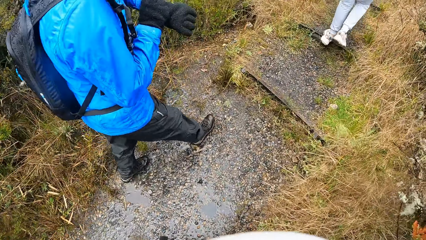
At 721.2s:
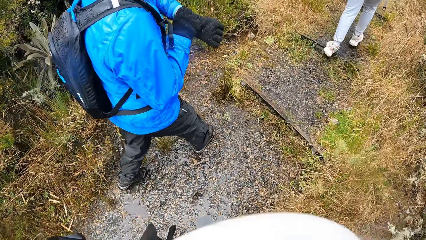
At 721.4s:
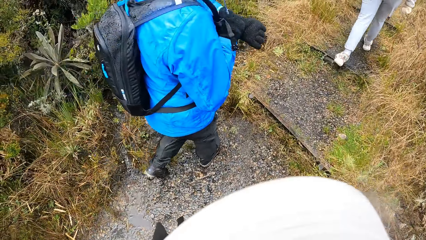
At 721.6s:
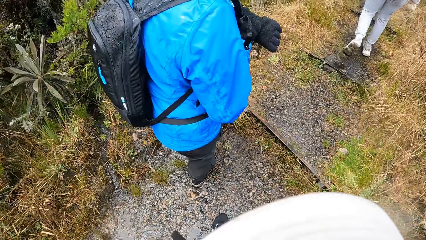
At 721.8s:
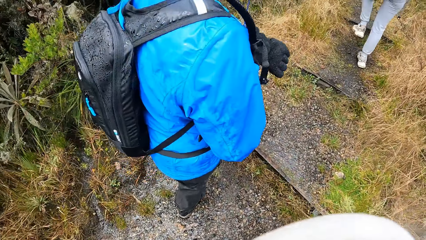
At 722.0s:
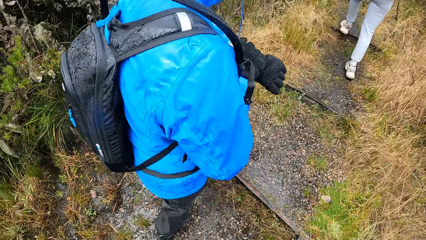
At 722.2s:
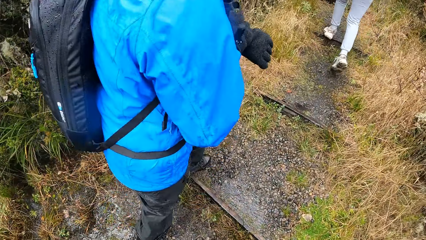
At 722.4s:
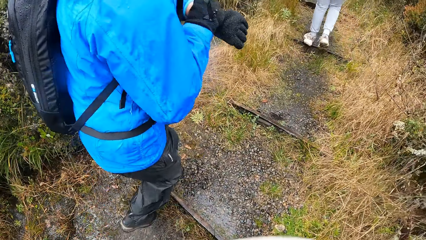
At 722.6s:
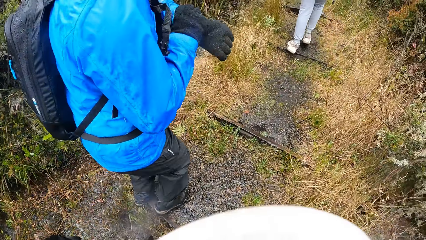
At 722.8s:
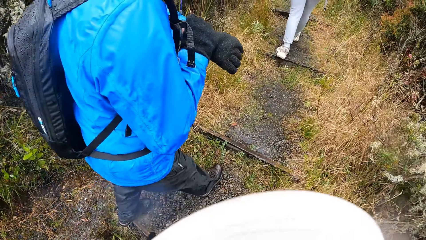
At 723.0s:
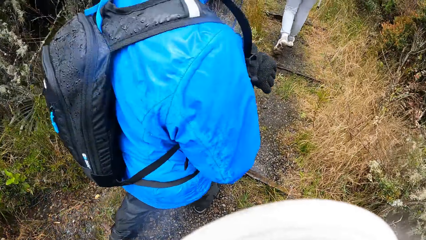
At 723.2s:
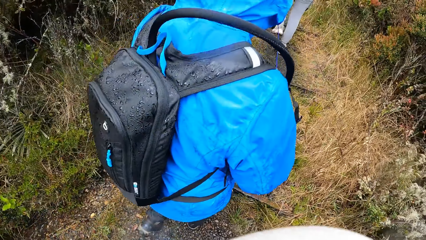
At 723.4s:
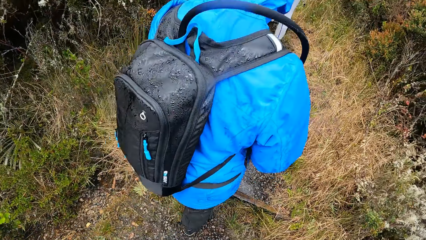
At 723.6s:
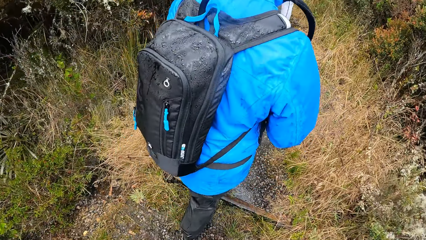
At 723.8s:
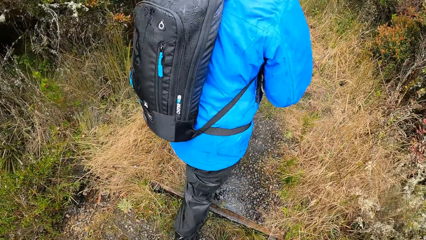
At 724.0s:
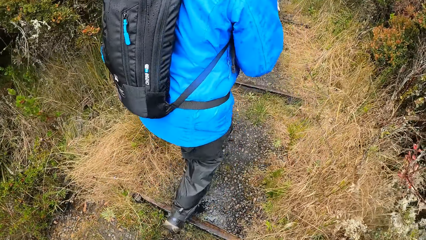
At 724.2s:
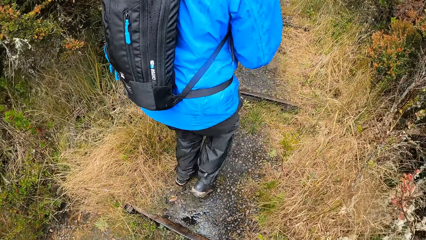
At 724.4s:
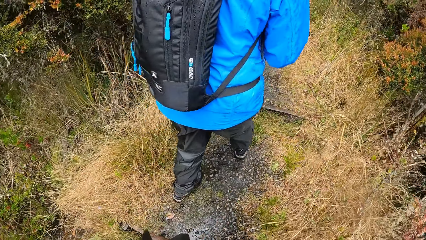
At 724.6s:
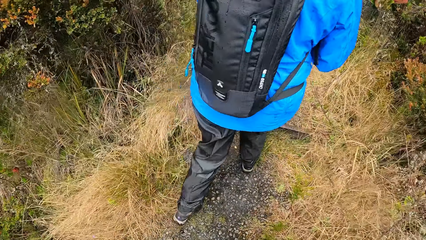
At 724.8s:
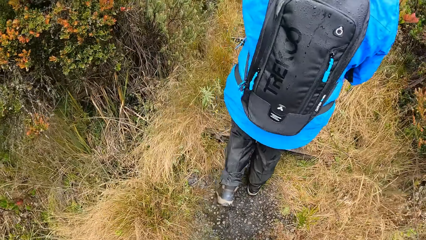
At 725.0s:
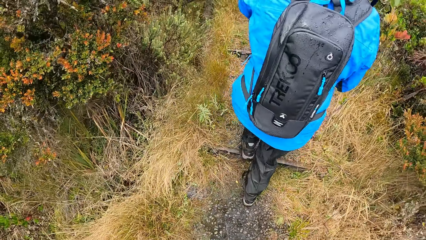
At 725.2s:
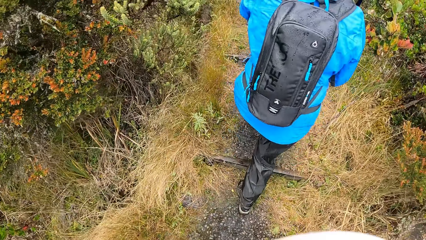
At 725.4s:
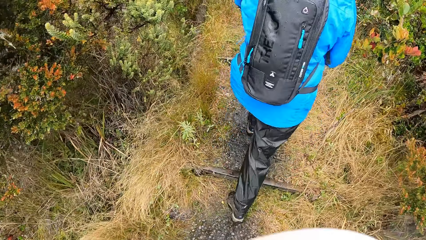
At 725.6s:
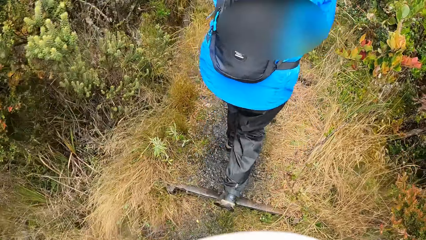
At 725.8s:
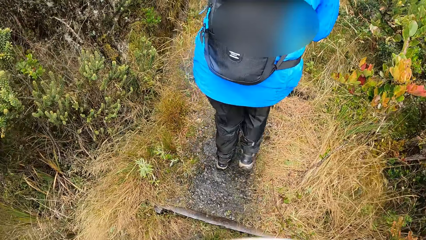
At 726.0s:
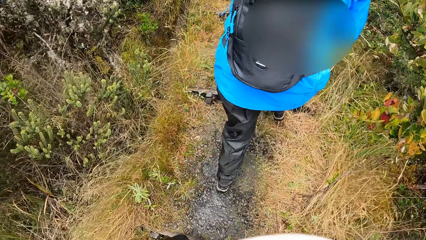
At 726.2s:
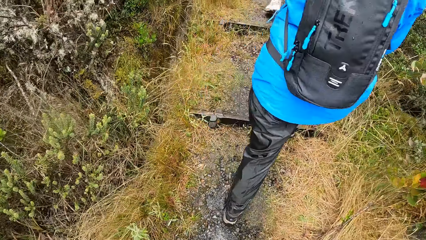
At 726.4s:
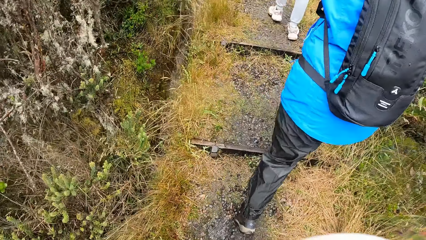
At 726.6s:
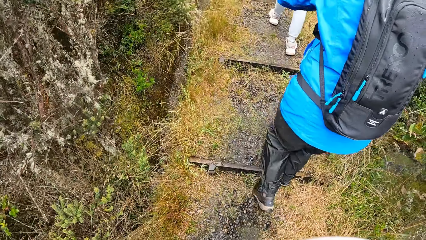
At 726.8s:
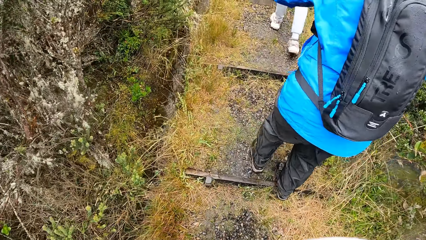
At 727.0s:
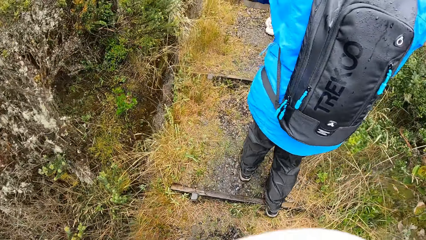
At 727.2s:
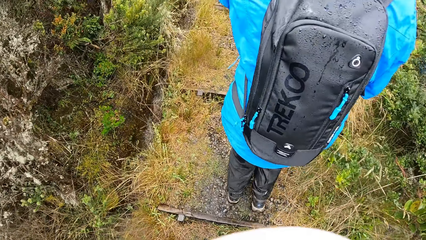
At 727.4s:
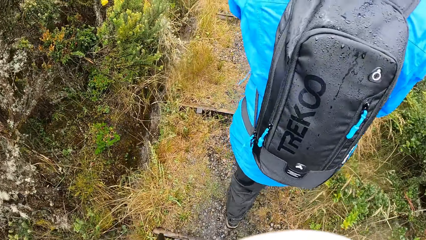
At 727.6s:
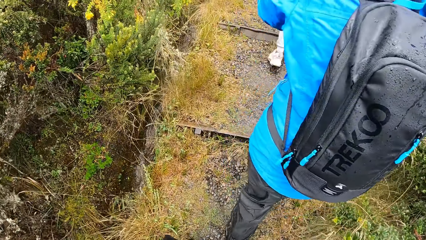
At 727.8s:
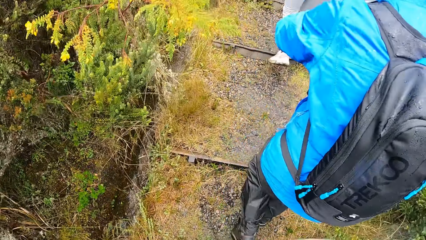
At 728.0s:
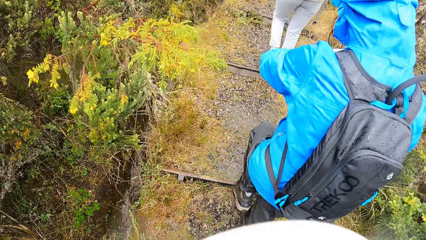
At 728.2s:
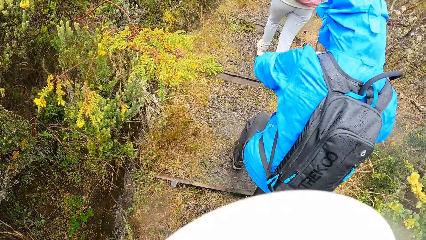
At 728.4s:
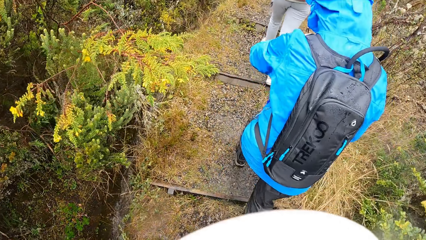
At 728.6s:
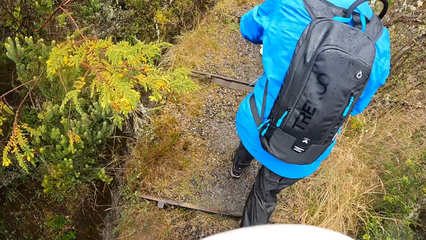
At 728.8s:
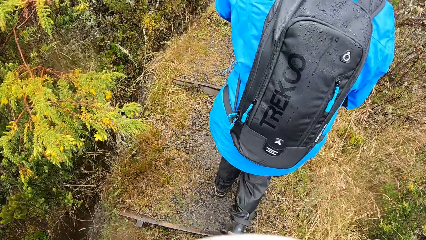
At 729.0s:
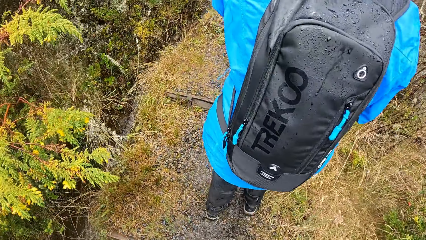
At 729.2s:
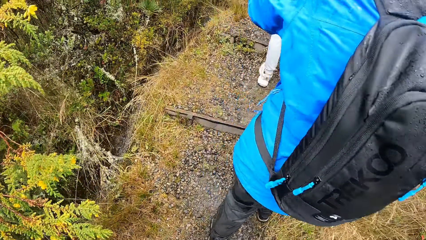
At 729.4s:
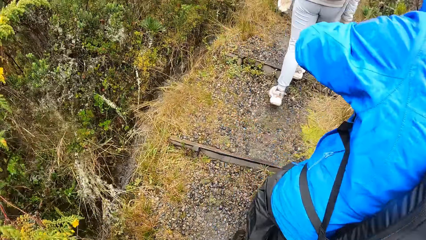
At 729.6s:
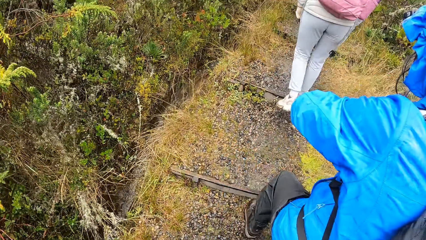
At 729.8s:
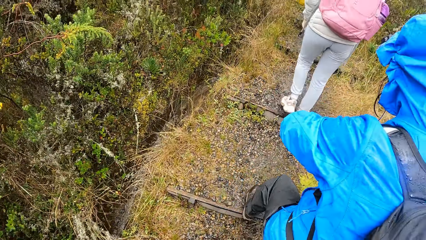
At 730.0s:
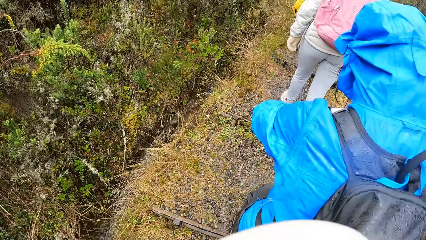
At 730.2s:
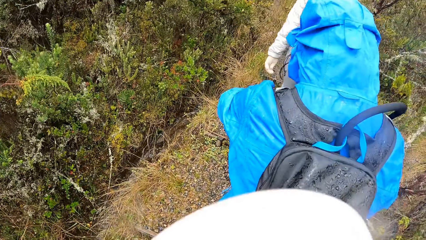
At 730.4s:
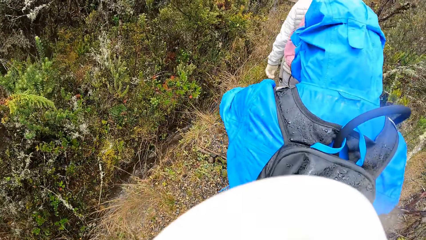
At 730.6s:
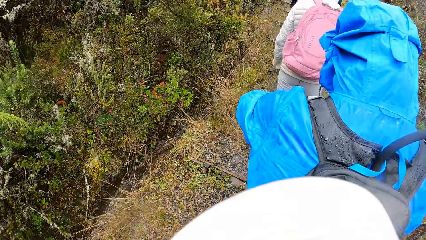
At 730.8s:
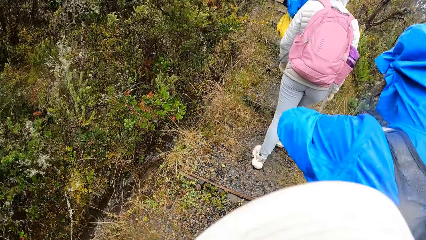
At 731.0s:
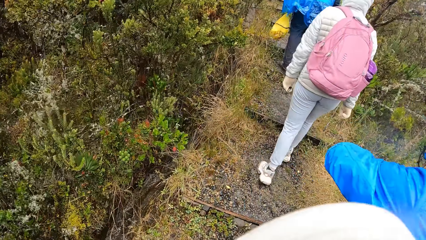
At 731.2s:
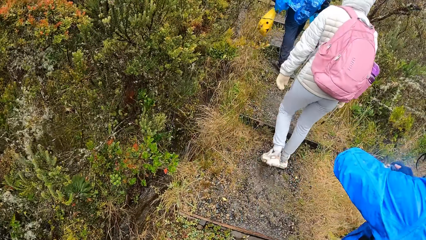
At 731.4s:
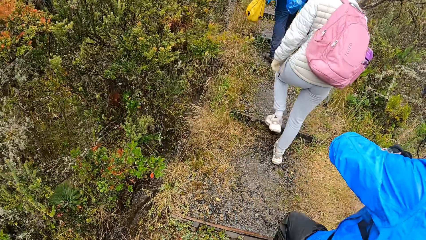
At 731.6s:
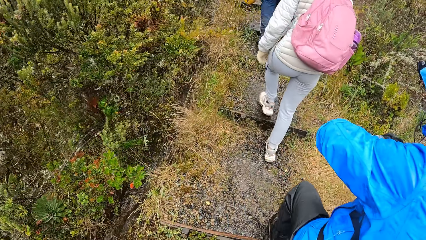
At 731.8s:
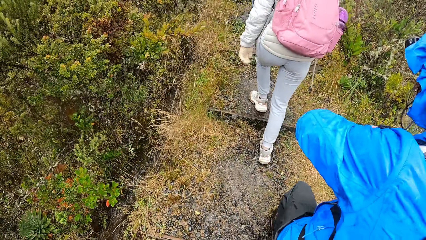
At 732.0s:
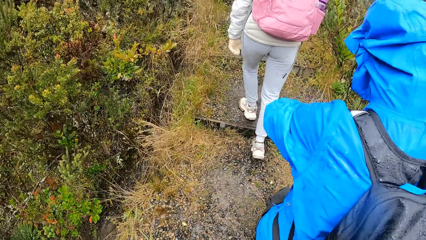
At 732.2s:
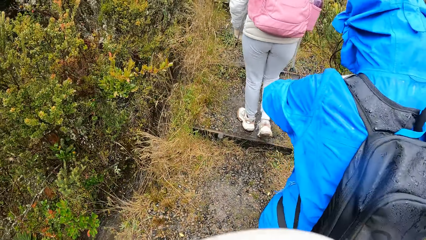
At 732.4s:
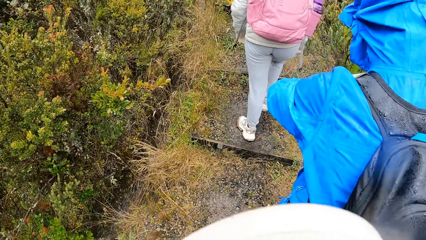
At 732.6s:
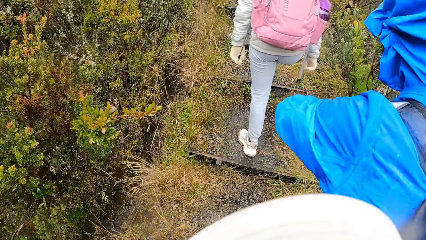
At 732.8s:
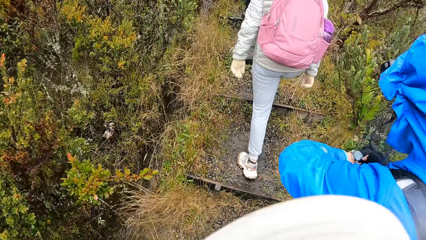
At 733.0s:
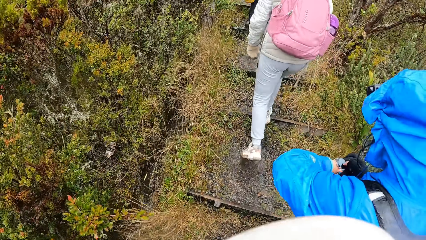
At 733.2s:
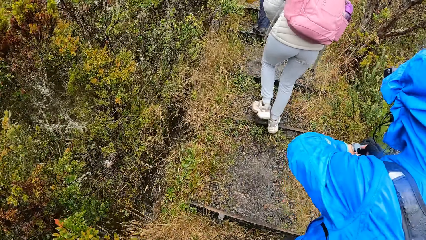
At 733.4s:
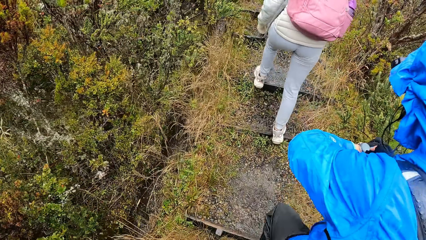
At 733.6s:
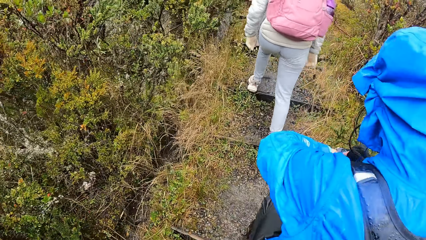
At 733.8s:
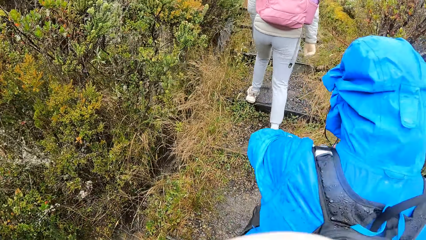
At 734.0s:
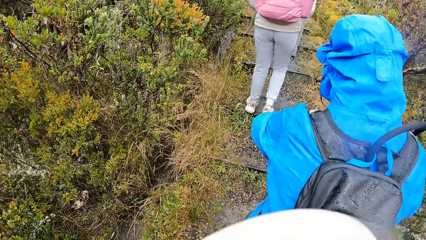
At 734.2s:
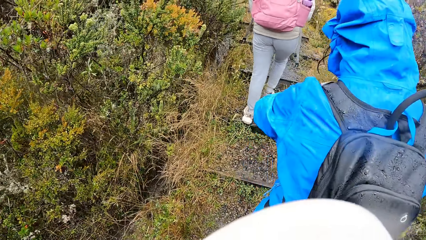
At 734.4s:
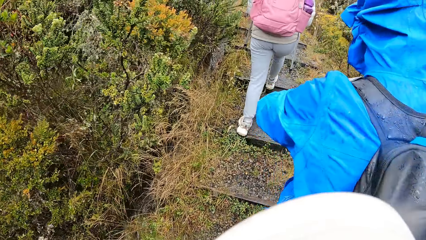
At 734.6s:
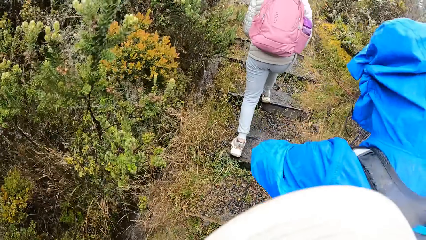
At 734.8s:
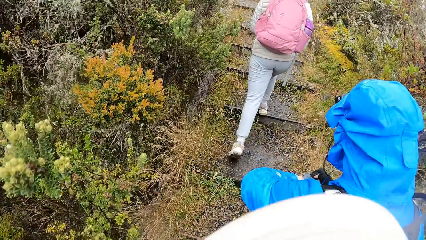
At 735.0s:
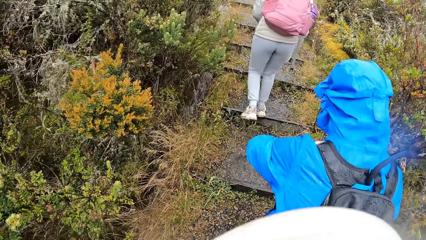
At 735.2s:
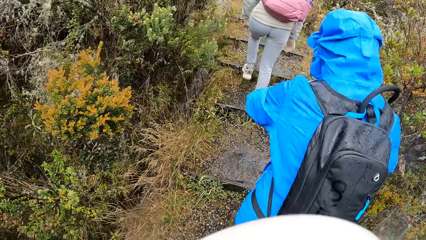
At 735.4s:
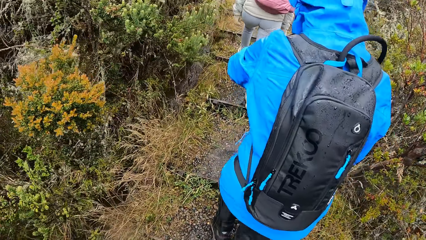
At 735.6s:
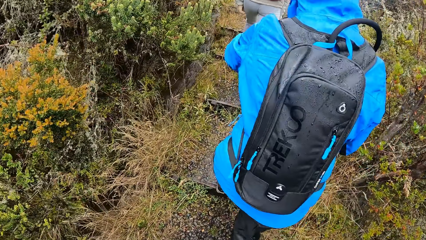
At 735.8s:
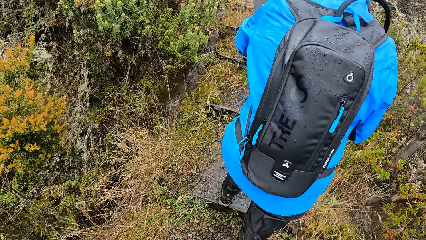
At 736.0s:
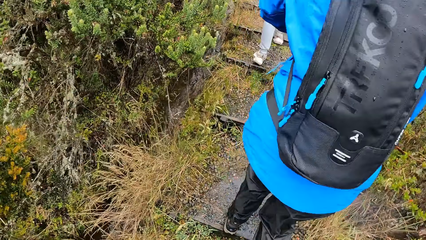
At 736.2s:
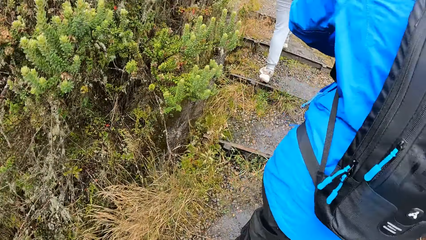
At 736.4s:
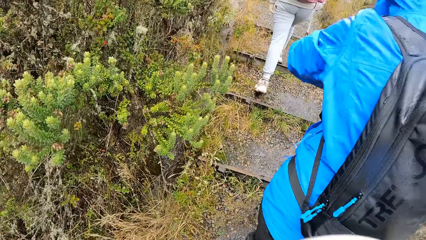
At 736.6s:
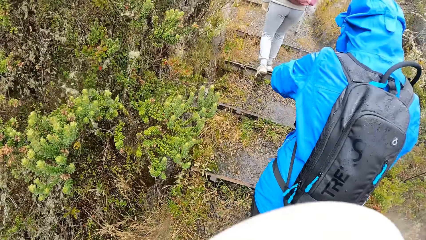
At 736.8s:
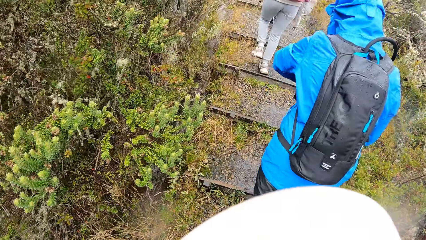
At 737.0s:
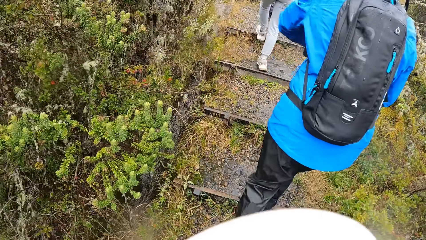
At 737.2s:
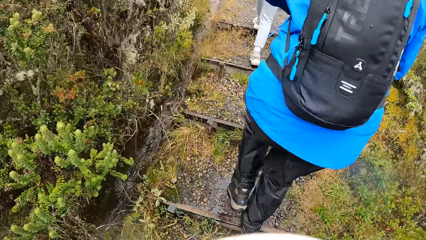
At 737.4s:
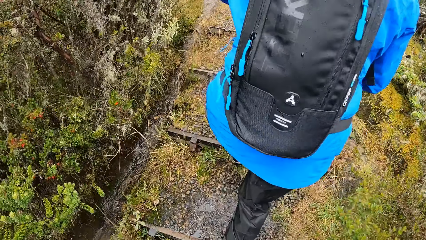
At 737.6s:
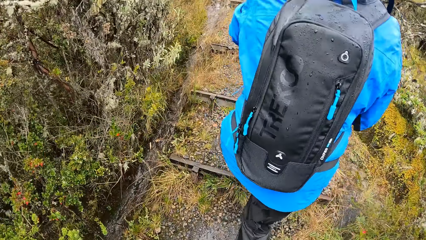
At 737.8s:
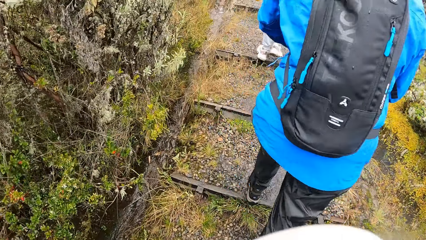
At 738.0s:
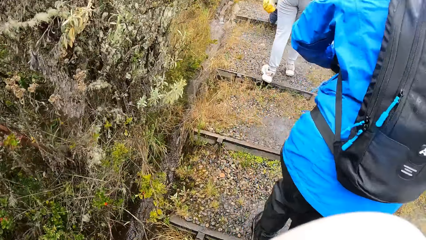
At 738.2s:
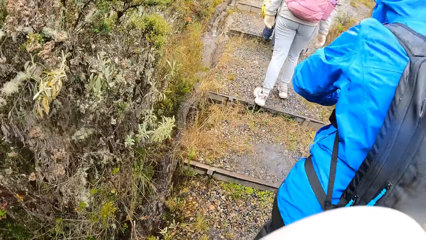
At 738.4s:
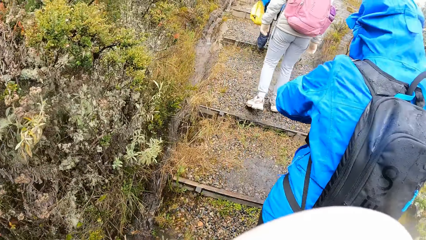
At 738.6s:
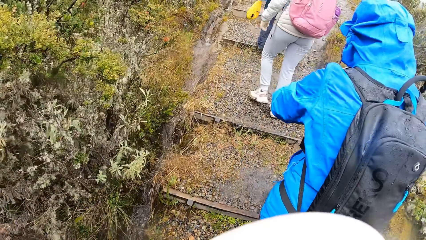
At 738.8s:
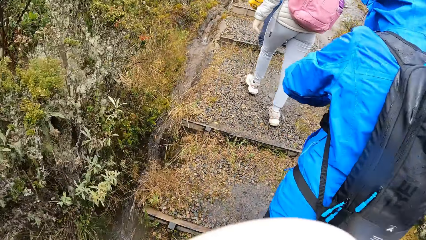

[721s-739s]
The camera wearer walks around the park. A man walks around the park. The camera wearer walks around the park. The man operates his watch and walks around the park. The camera wearer walks around the park.
